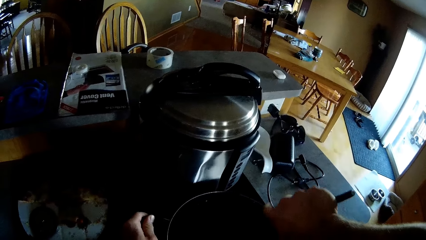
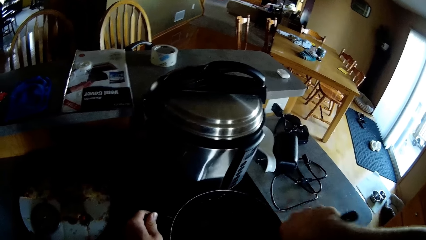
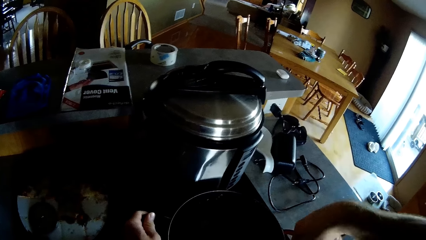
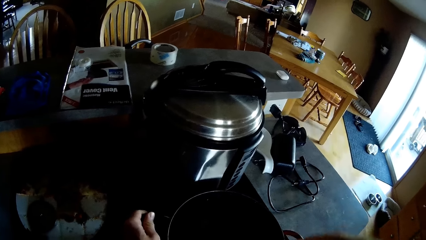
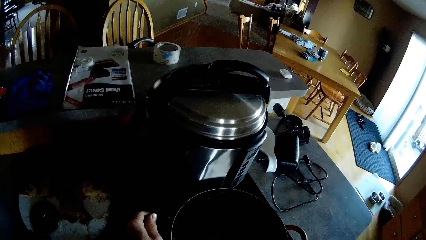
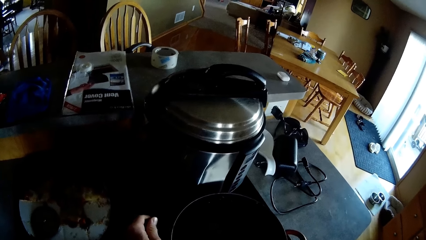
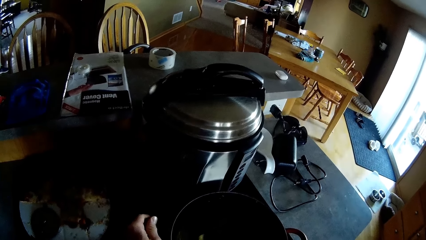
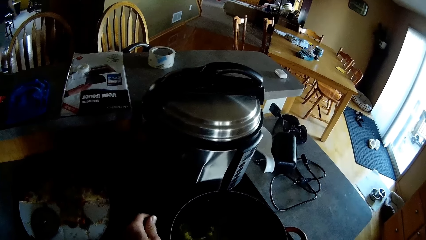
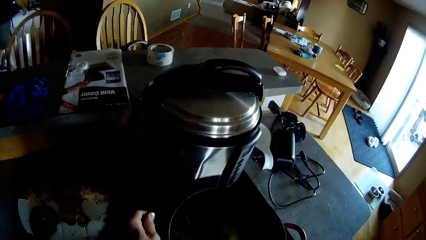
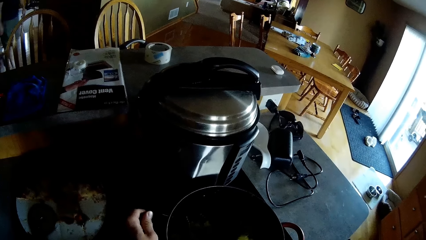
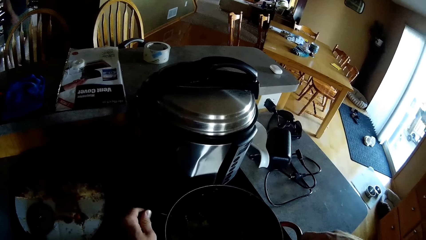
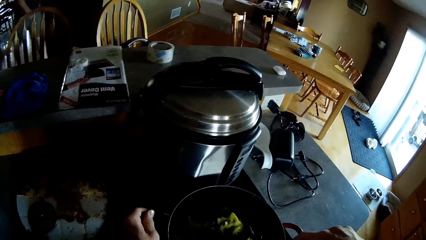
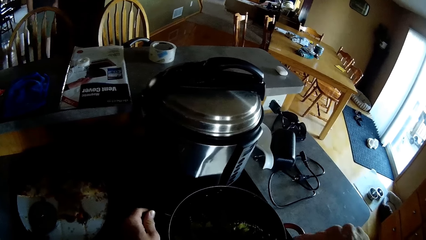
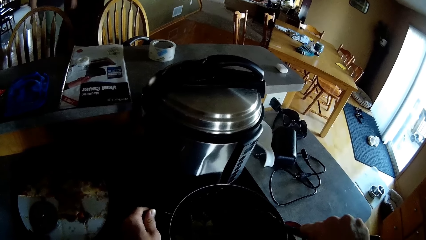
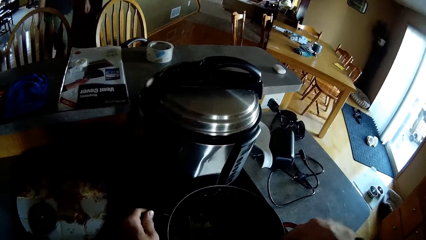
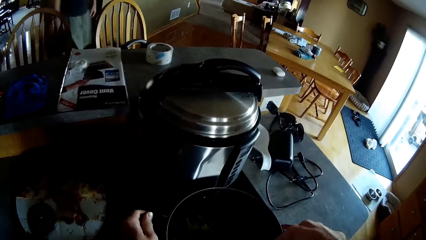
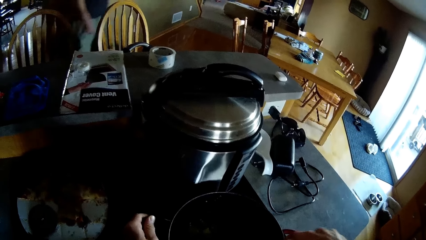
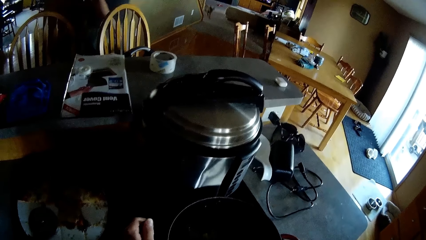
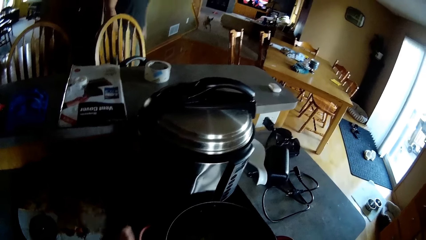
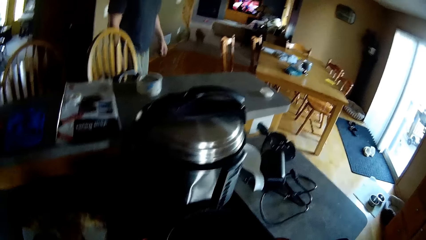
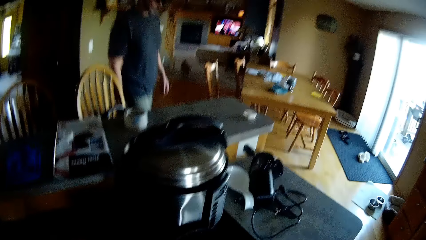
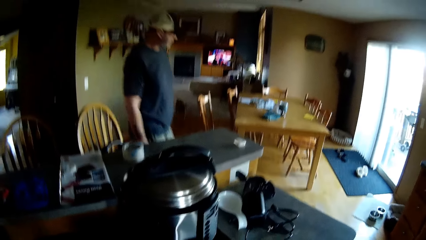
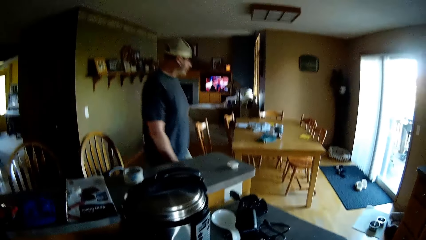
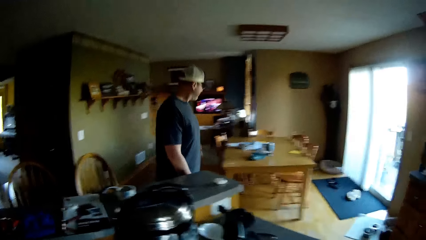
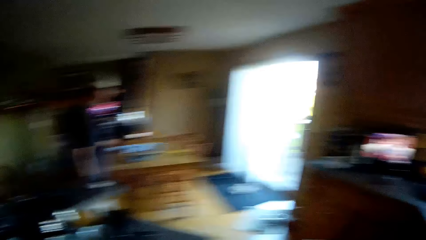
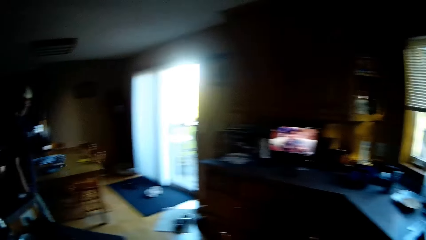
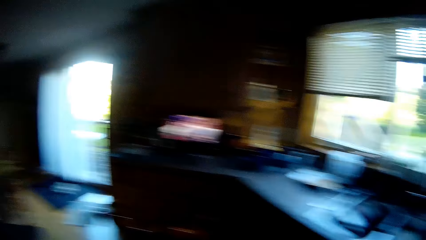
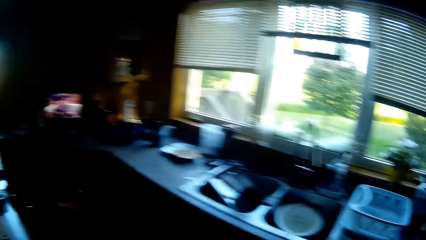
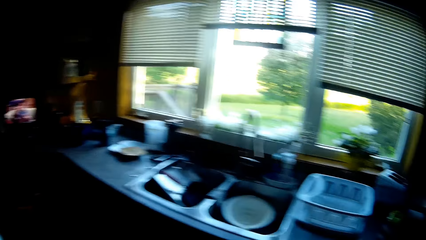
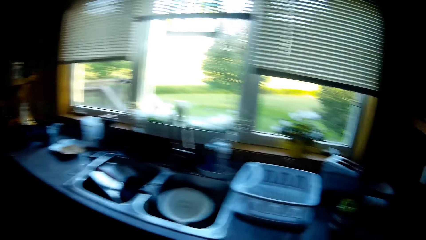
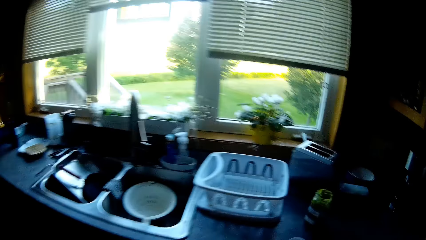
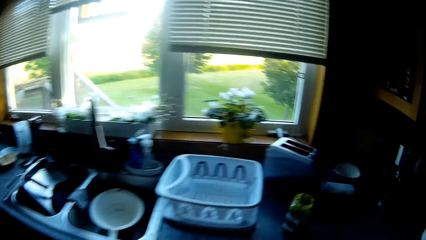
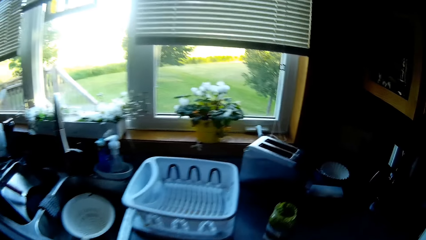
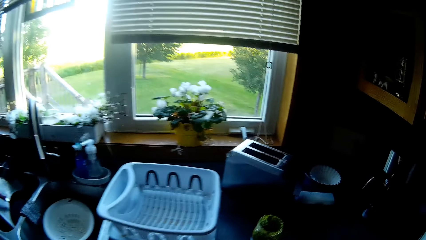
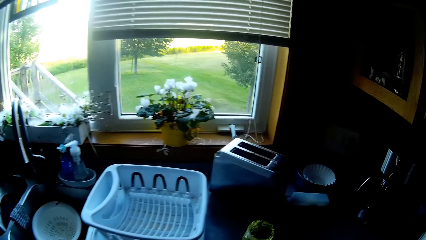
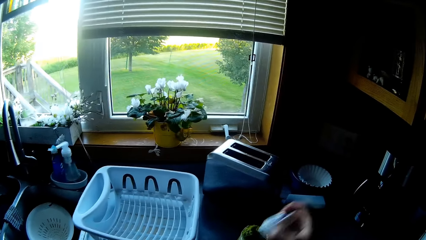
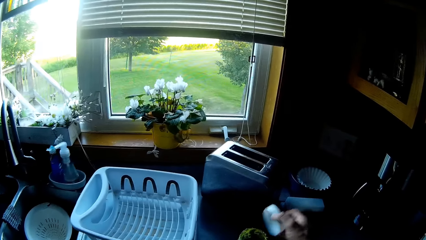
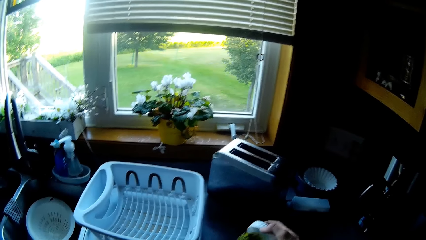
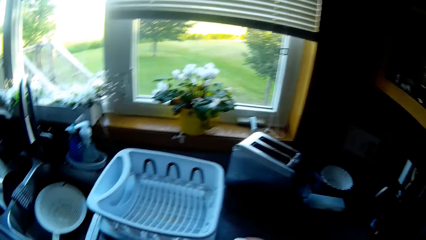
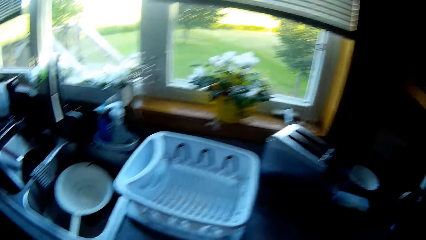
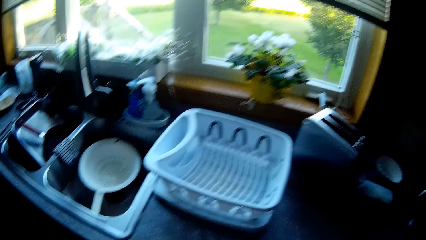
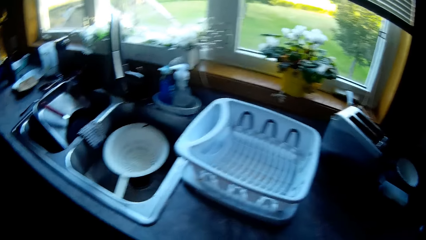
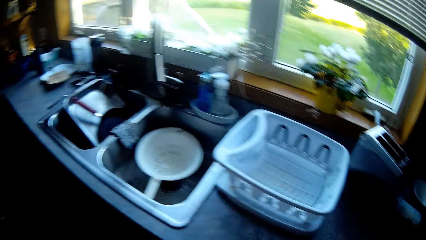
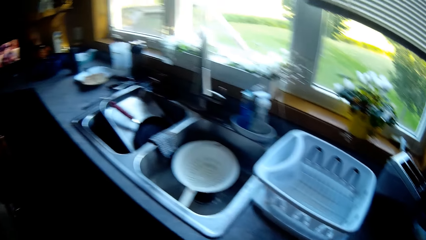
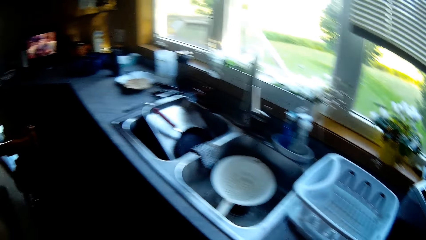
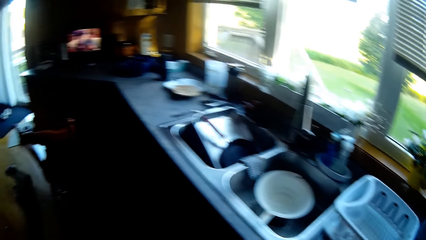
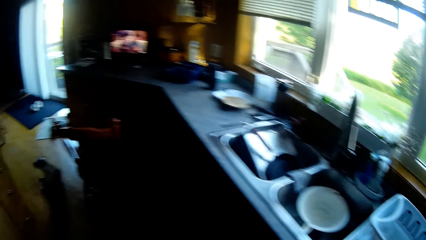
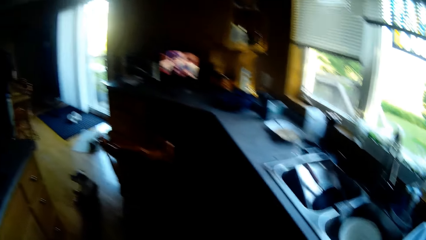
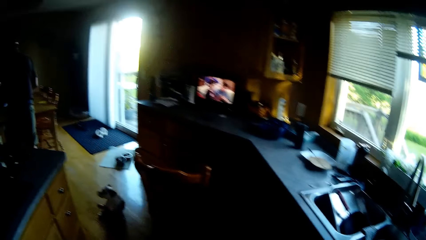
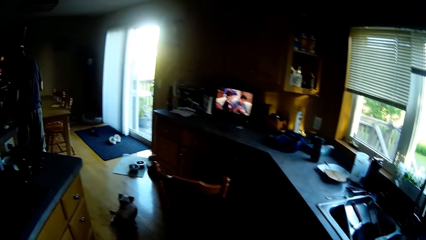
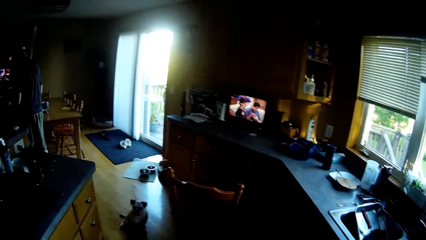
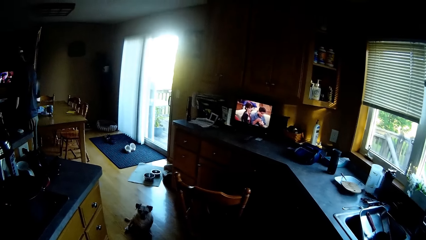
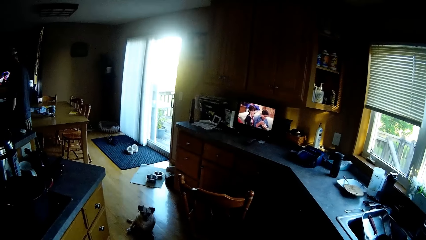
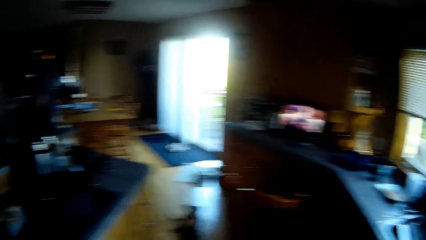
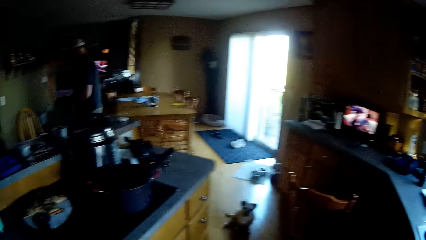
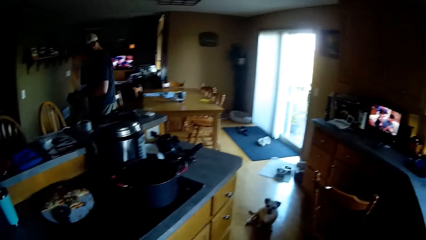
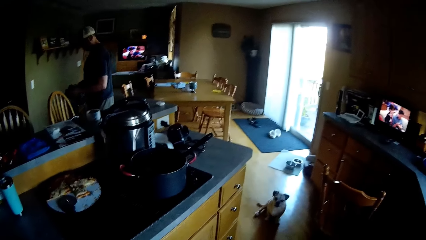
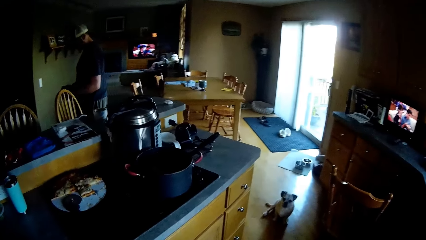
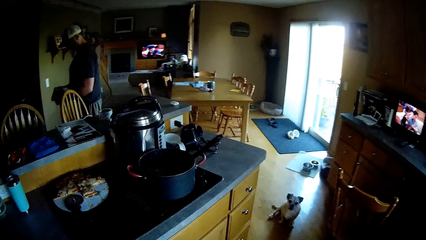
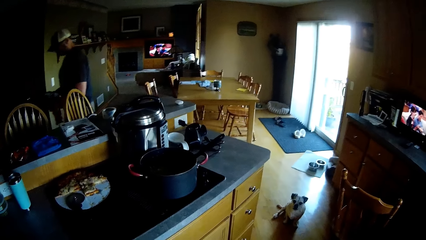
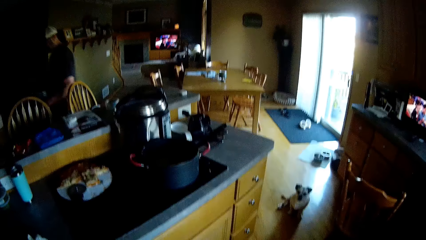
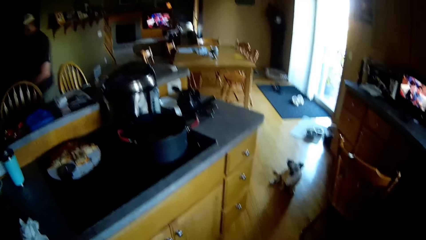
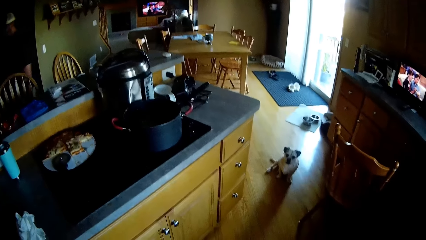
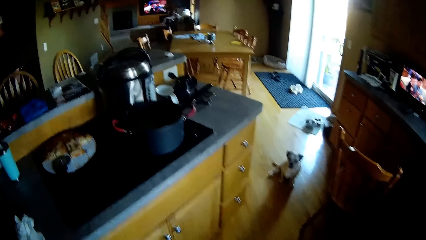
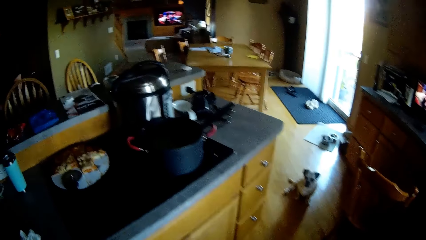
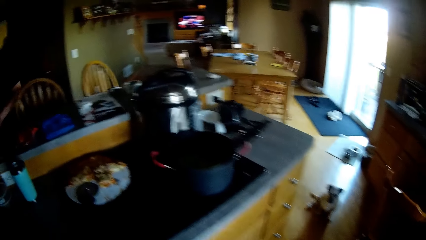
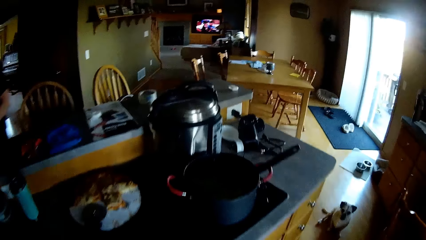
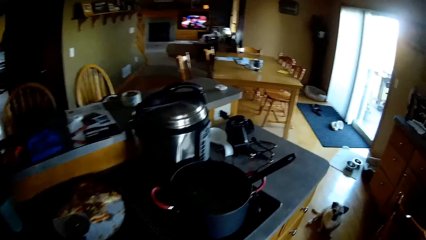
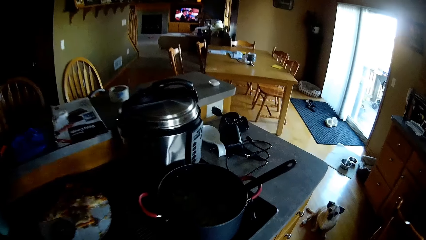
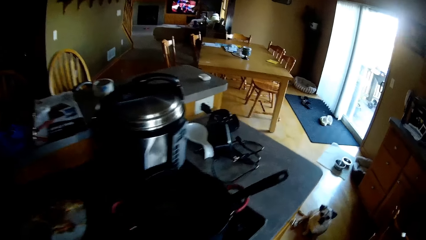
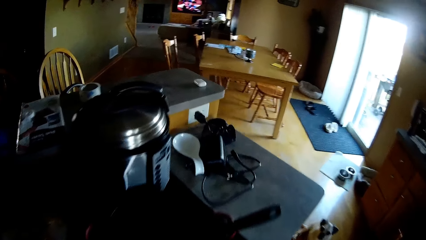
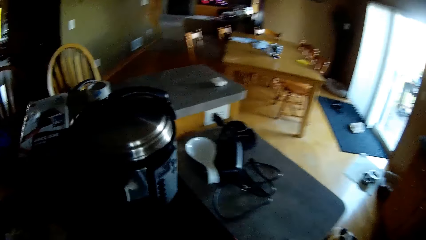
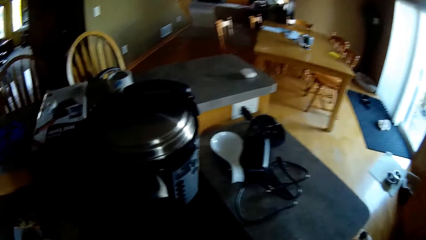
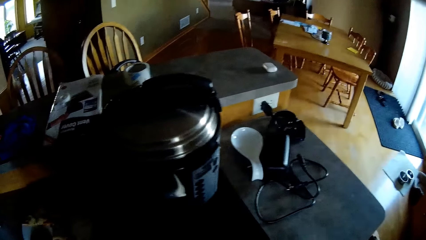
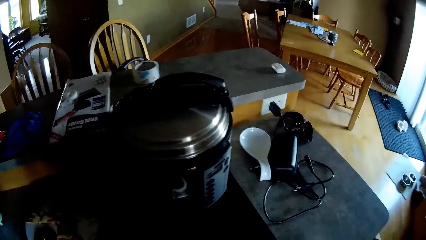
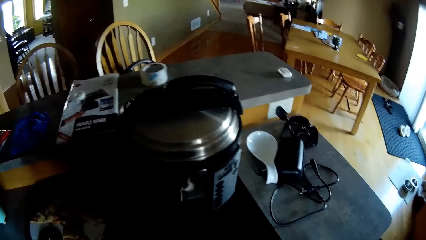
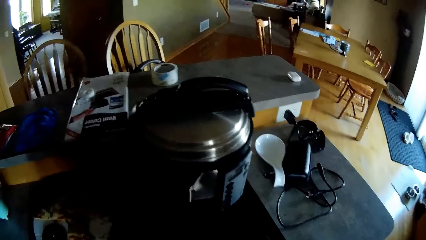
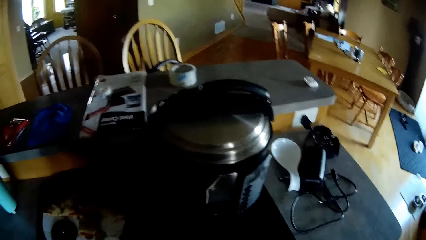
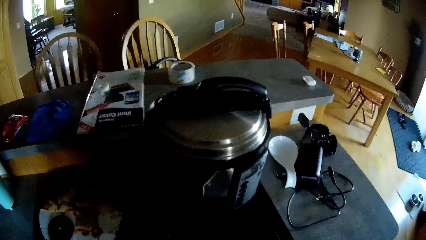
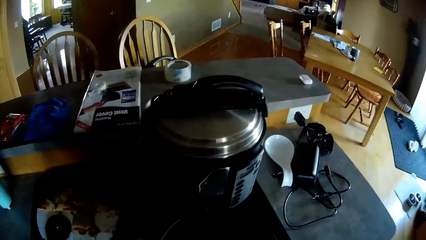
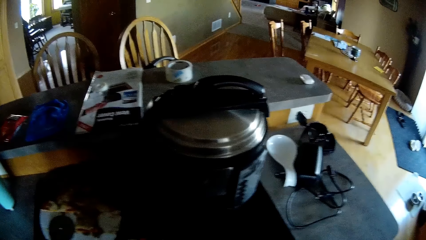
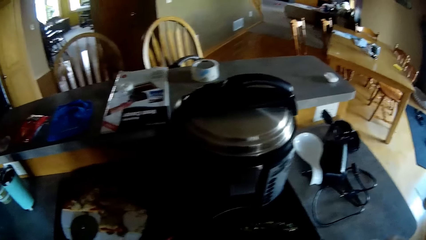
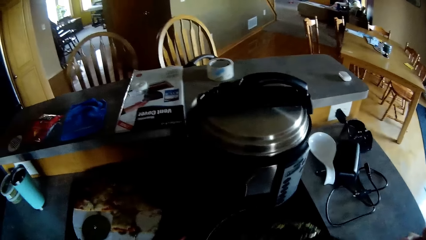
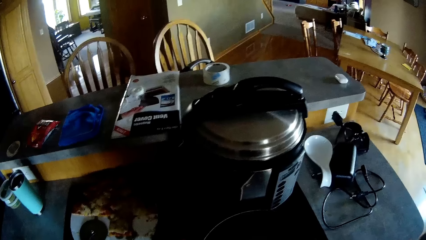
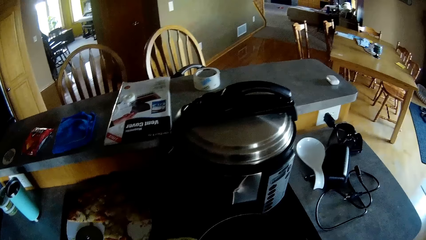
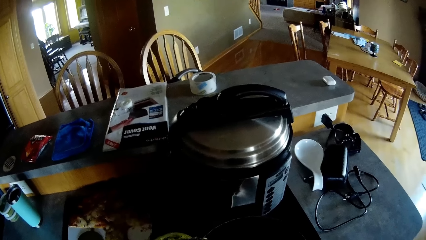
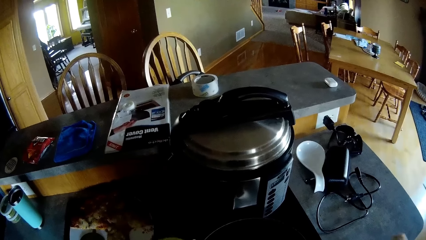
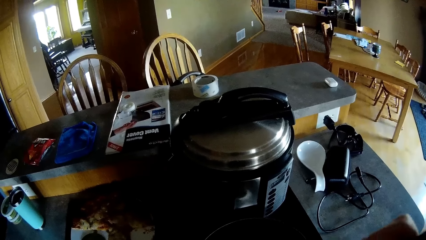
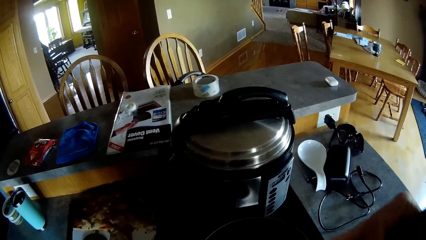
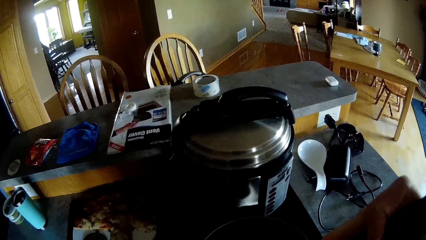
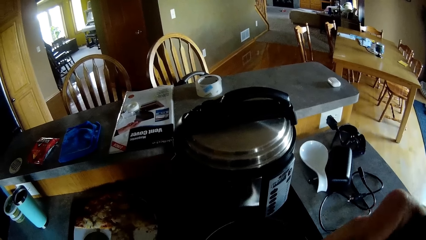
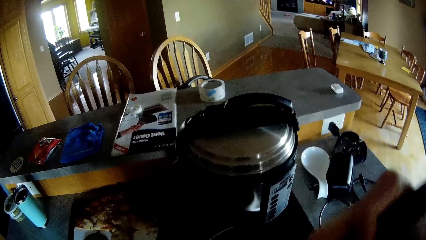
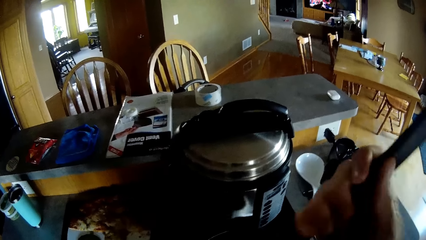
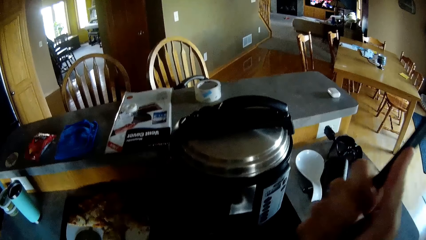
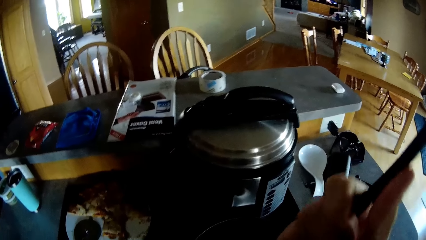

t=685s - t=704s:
A man walks towards the door. The camera wearer covers the can. She picks the bottle from the countertop with her right hand. The man walks in the house. The camera wearer stirs the food.
